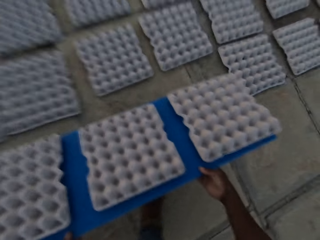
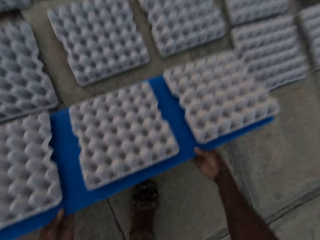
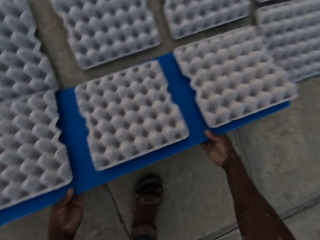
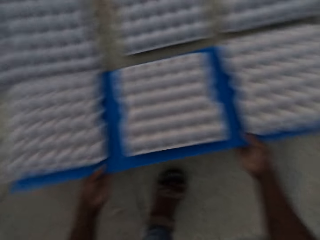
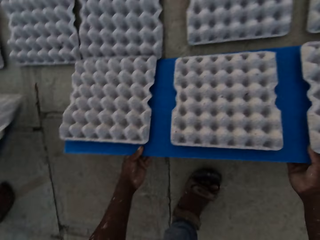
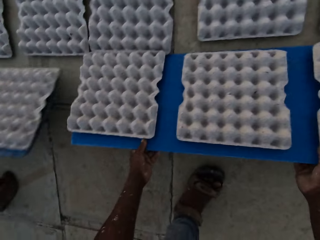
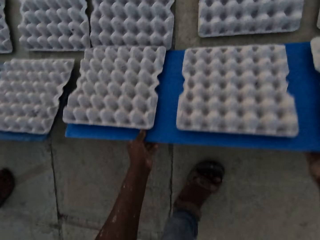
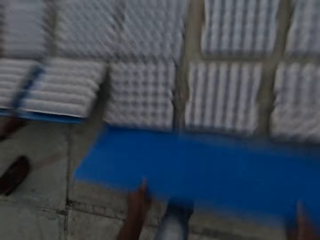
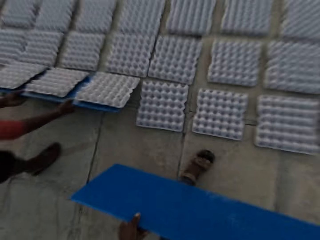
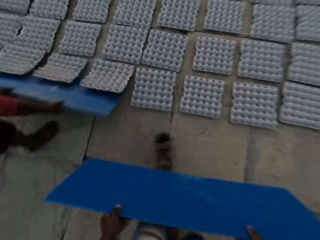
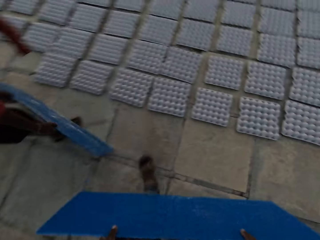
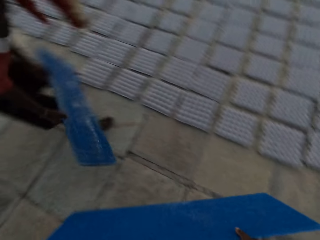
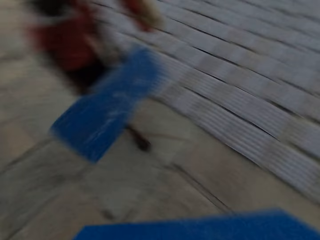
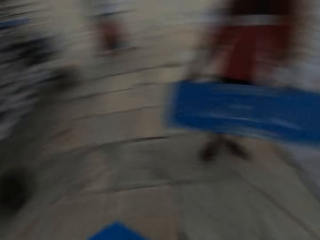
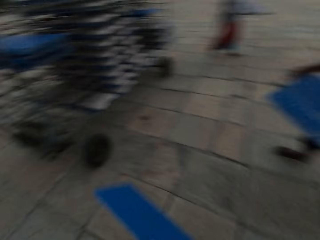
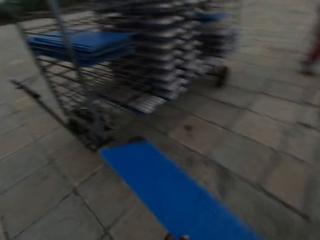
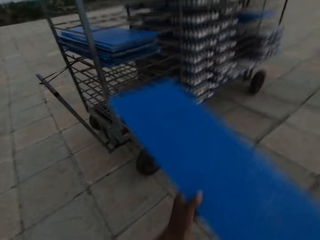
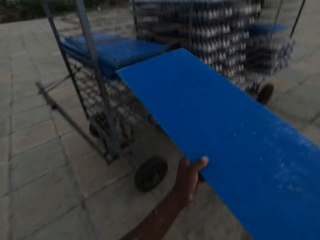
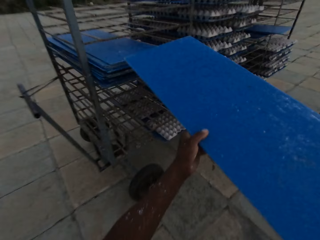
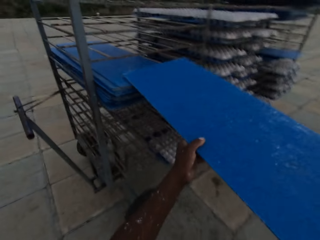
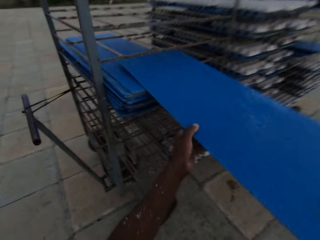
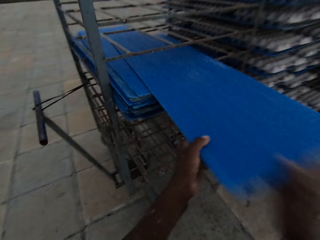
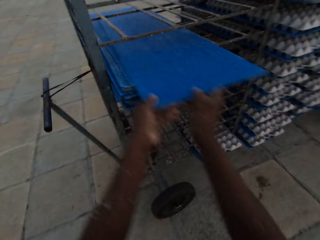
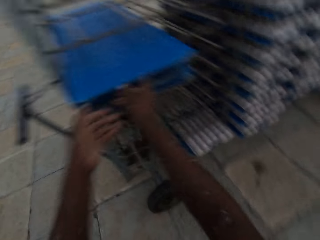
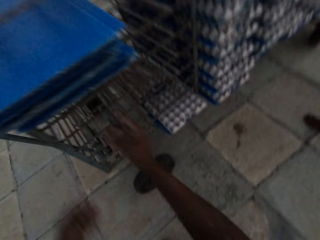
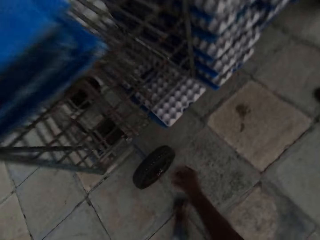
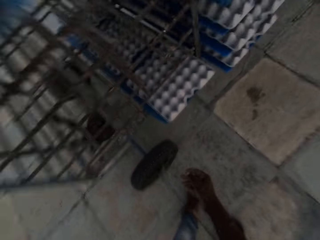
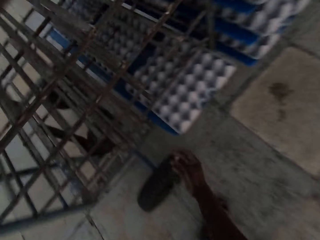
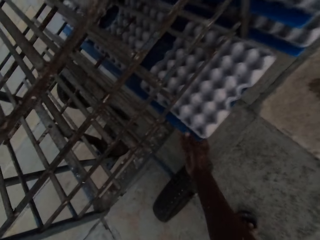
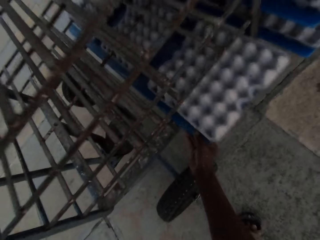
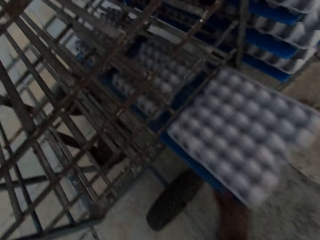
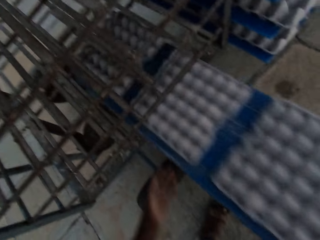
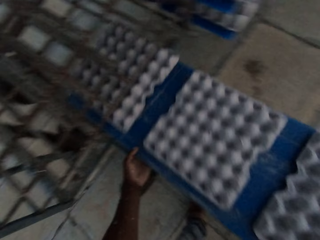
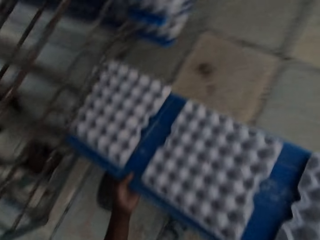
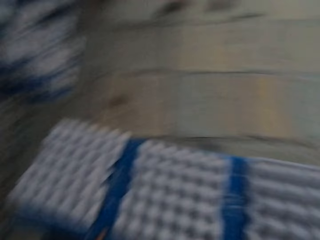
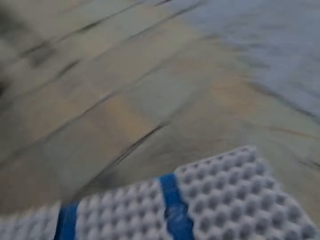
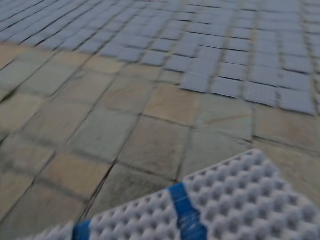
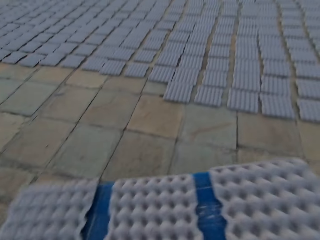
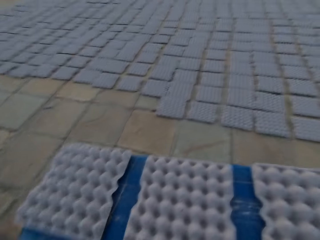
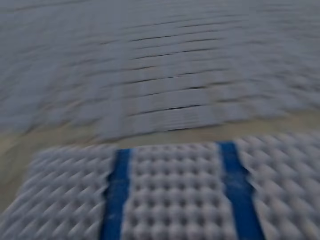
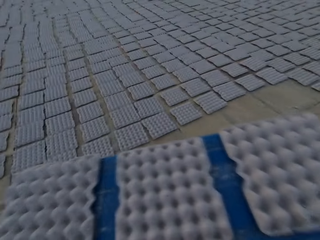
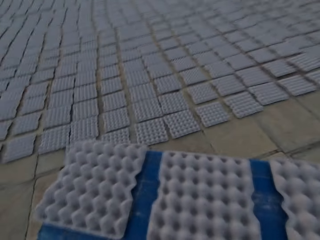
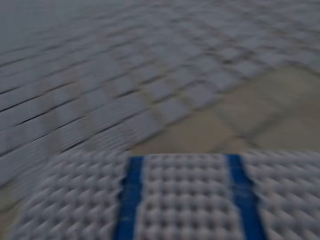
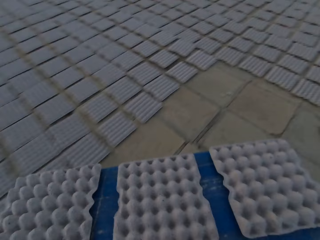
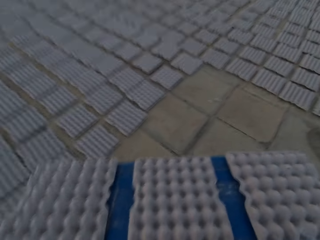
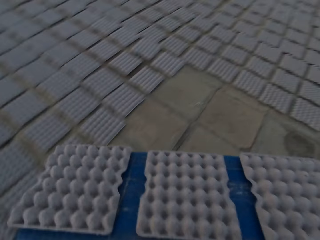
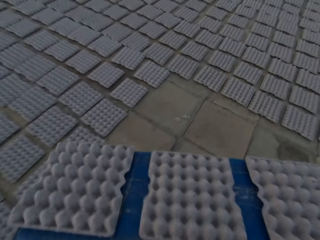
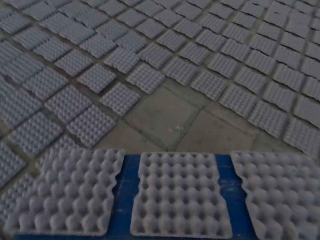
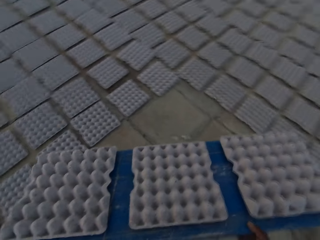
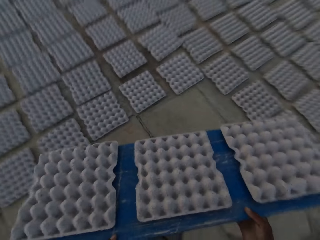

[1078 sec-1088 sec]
The camera wearer puts some egg trays on the floor with the plastic sheet or board in both hands. He pulls the board. A man puts some egg trays on the floor with a plastic sheet in both hands. The camera wearer puts the plastic sheet on the rack on the trolley with both hands. He pulls the plastic sheet with the crates from the rack on the trolley with his right hand. He holds the plastic sheet with both hands. He walks with the board of crates.

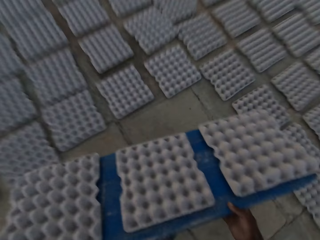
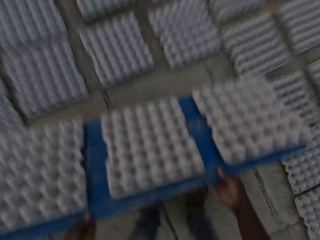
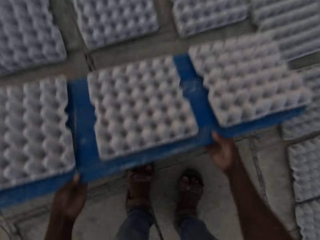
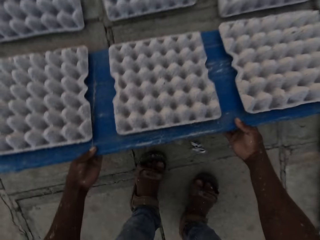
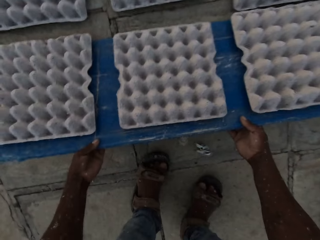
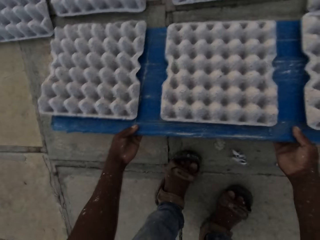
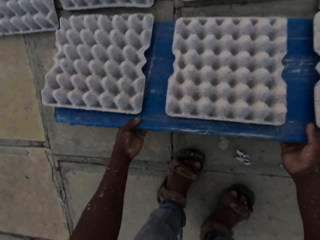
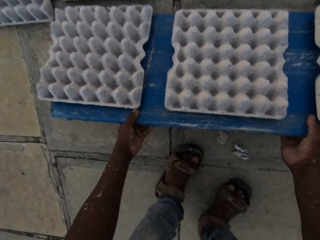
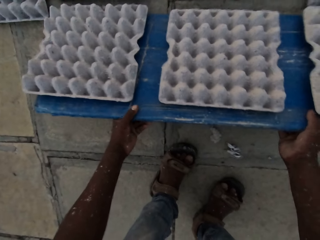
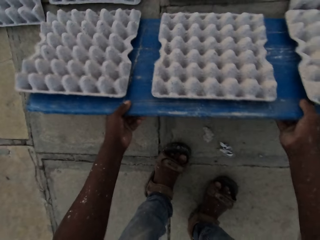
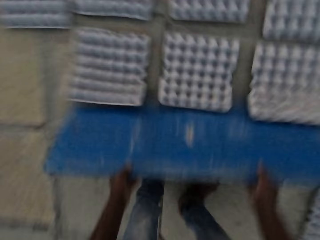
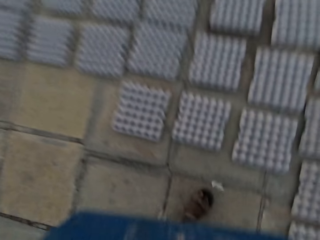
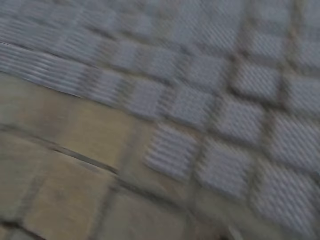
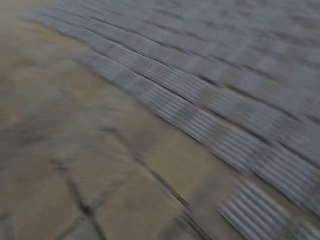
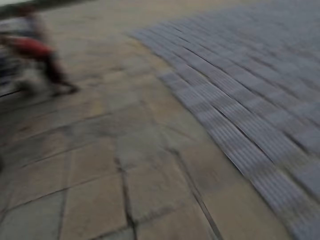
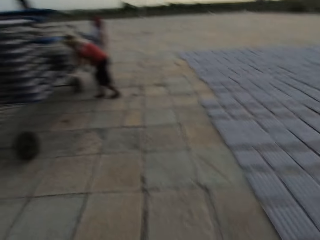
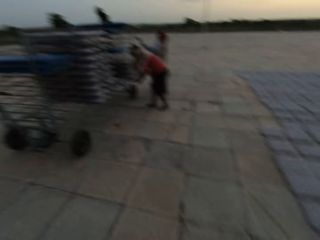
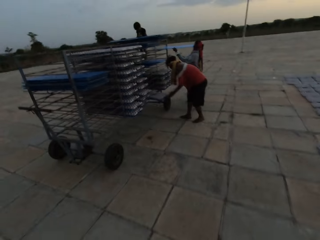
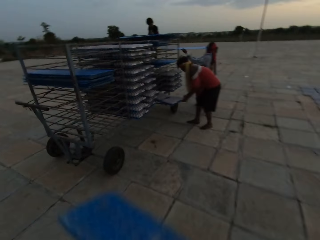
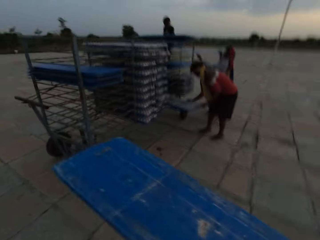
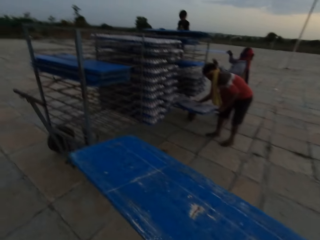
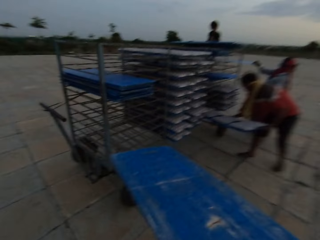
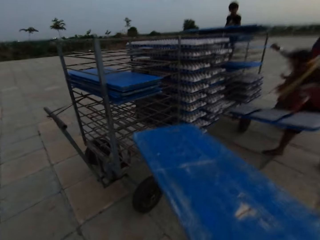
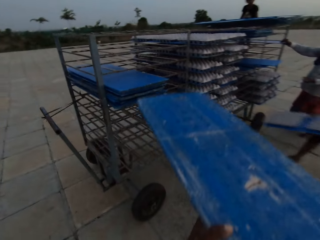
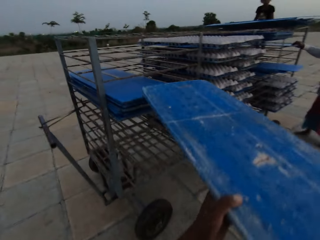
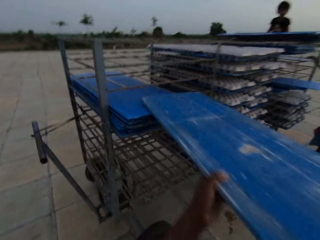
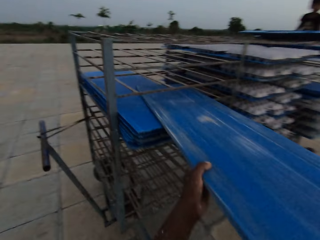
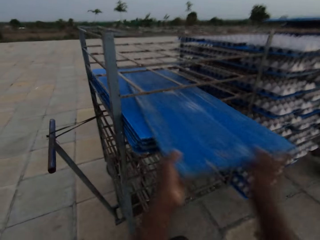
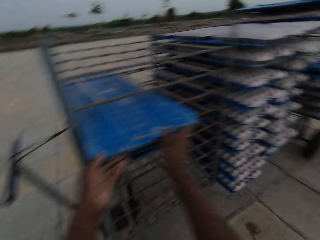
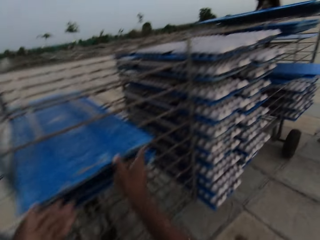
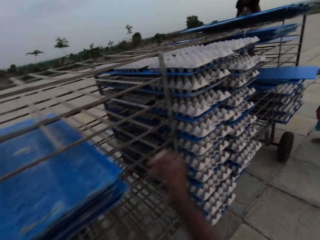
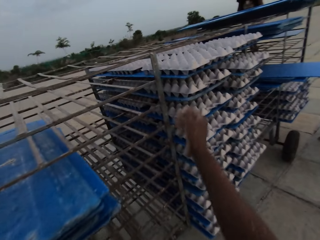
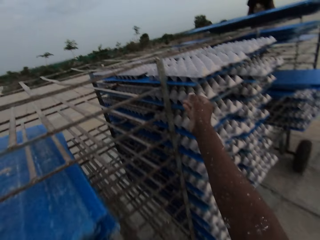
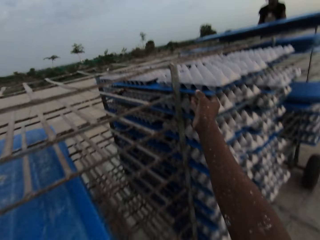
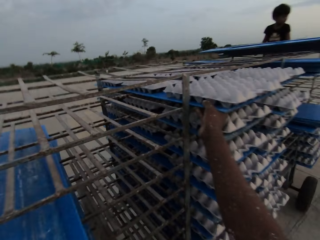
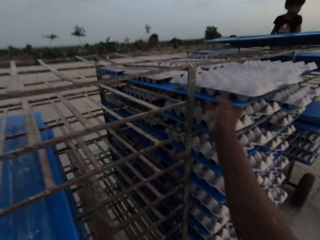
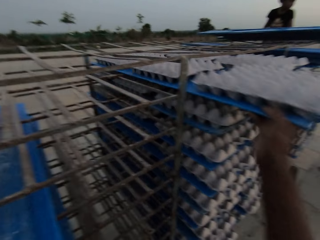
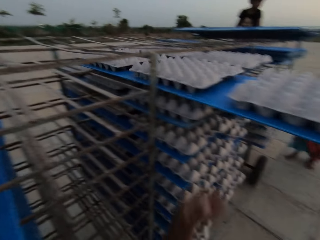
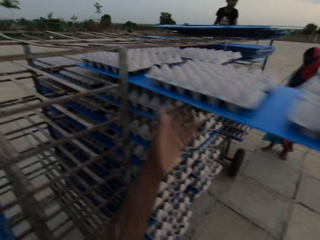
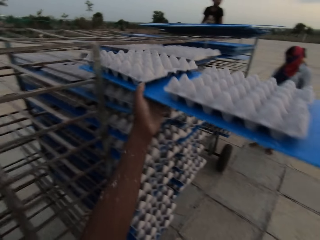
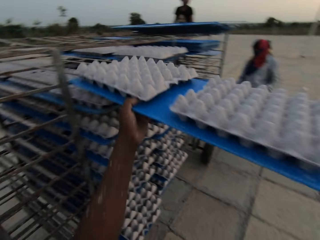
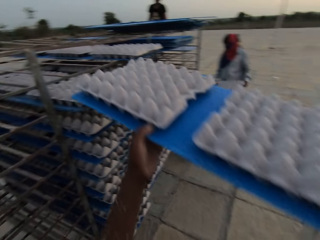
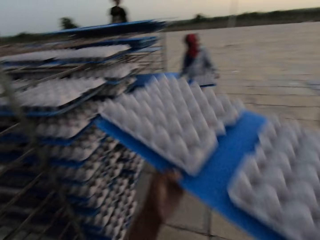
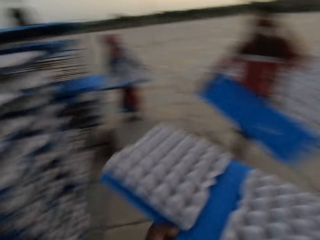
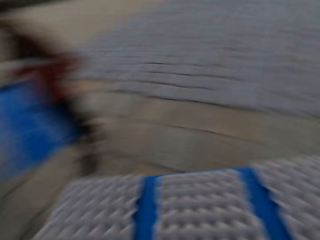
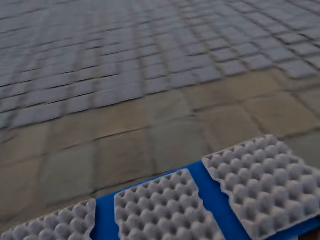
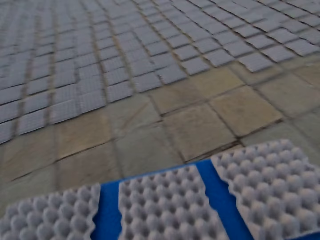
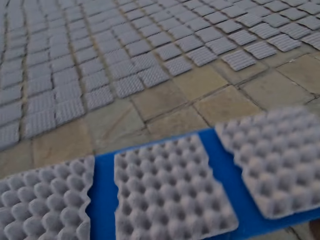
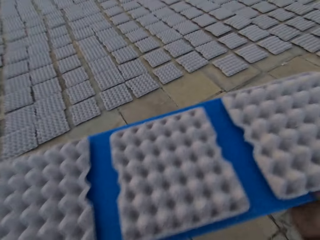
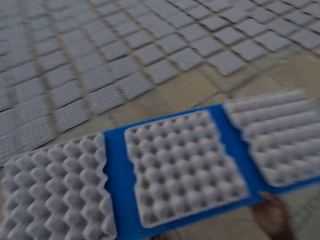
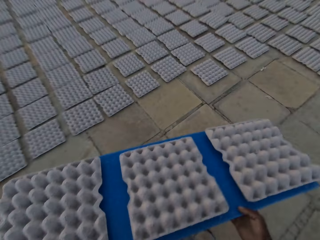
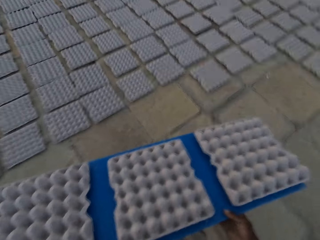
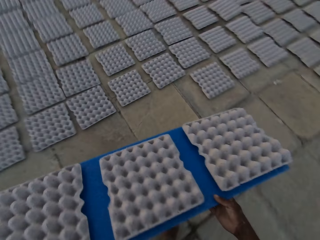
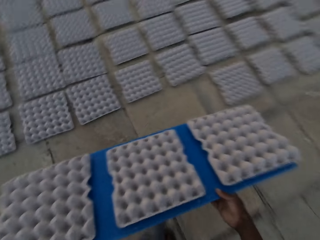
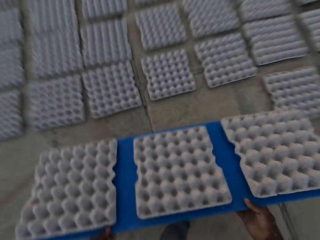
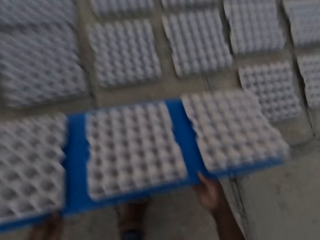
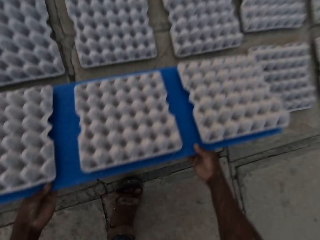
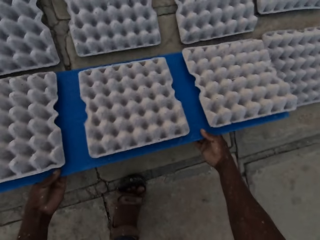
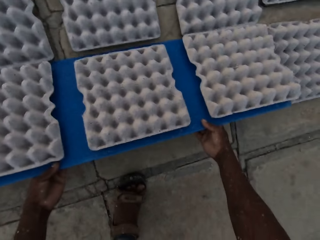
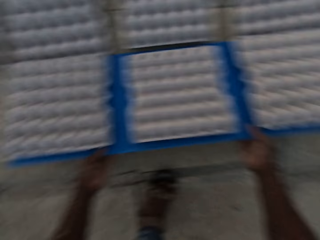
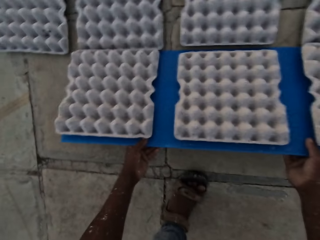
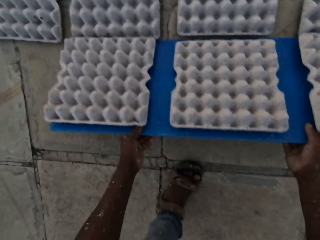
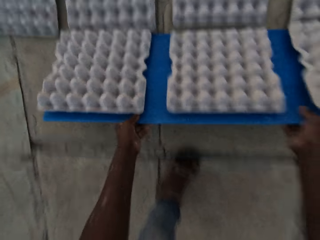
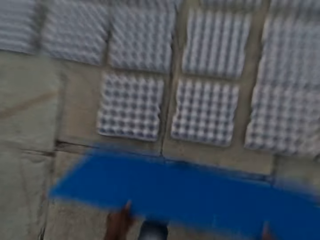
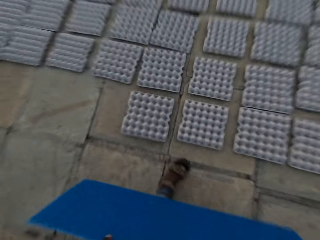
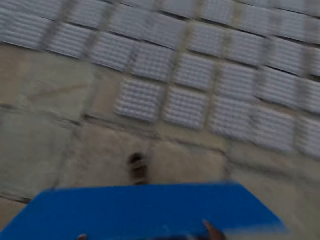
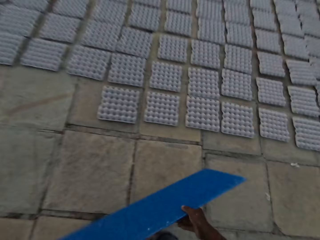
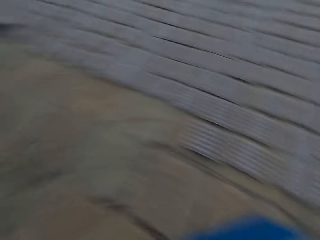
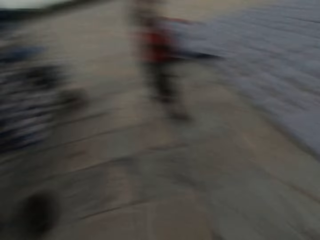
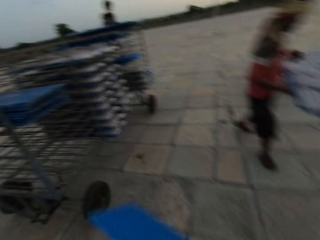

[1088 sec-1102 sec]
The camera wearer puts some egg trays on the floor with the plastic sheet or board in both hands. He pulls the board and walks towards the stand with the board. He interacts with a woman. The woman puts a plastic sheet in the rack on the trolley with her right hand. A man pulls a plastic sheet from the rack on the trolley with both hands. The camera wearer puts the plastic sheet on the rack on the trolley with both hands. He pulls the plastic sheet with the crates from the rack on the trolley with his right hand. Another woman holds a plastic board with egg crates with her hands. Another man holds a plastic board with his hands. The camera wearer moves the egg trays and puts the egg trays on the ground. He drops the egg crates from the plastic board in his hands on the floor. A boy interacts with the other woman and the camera wearer.
